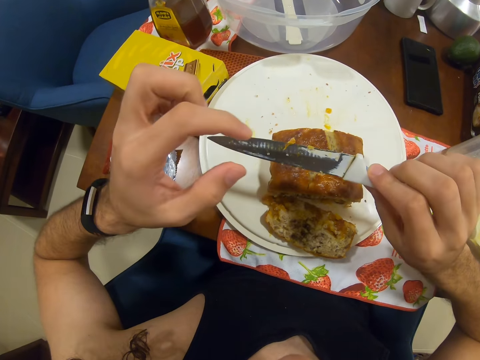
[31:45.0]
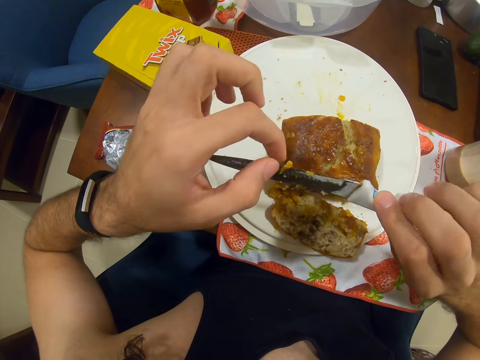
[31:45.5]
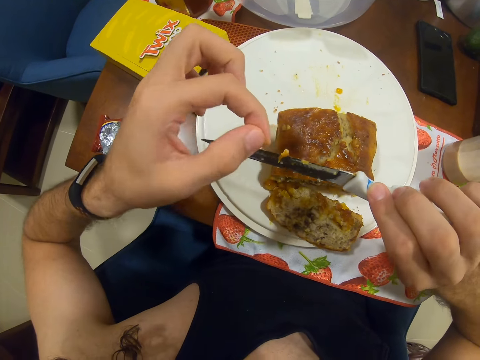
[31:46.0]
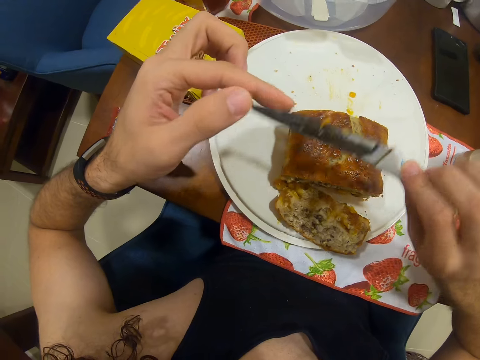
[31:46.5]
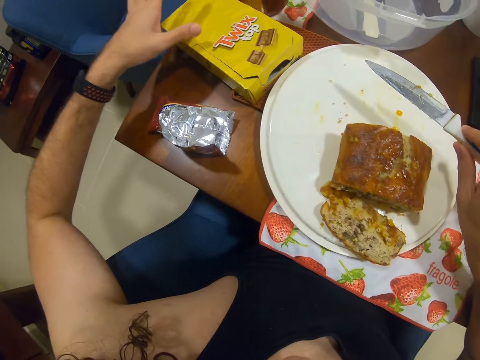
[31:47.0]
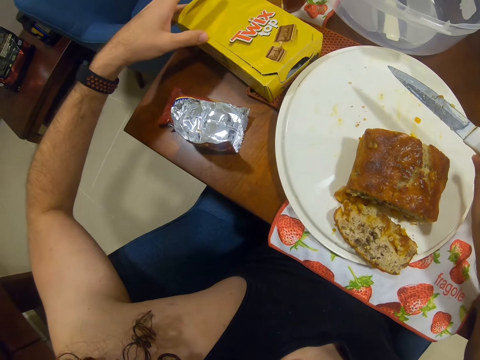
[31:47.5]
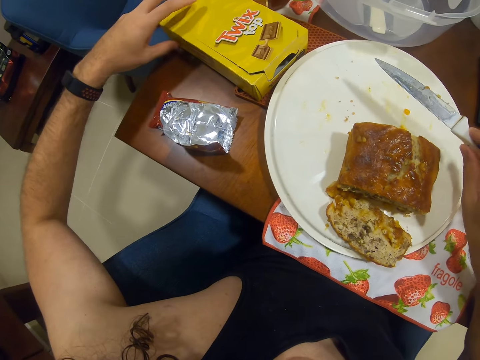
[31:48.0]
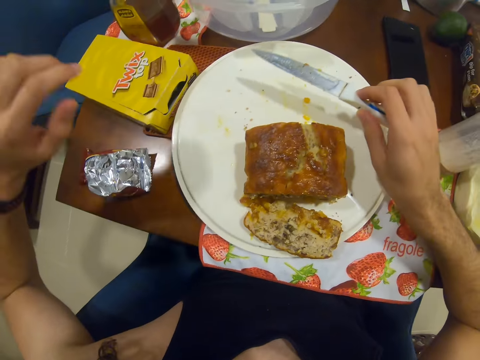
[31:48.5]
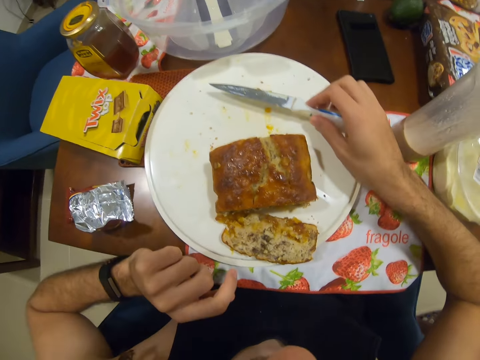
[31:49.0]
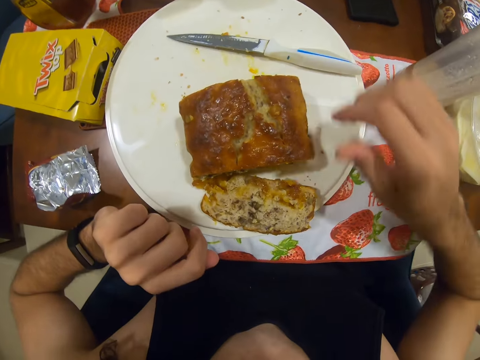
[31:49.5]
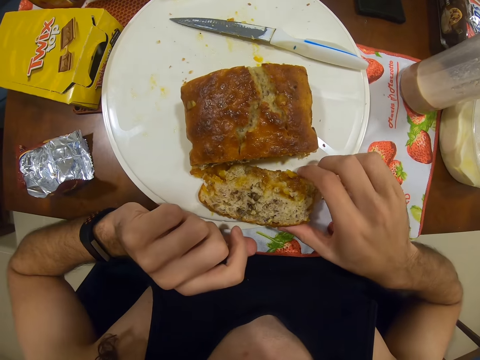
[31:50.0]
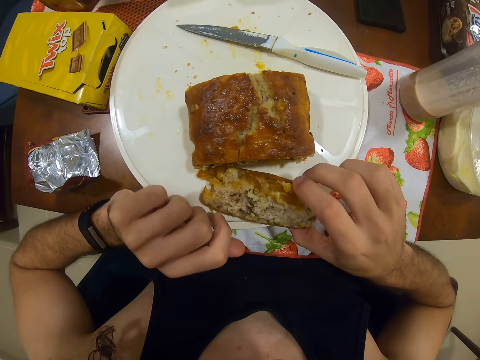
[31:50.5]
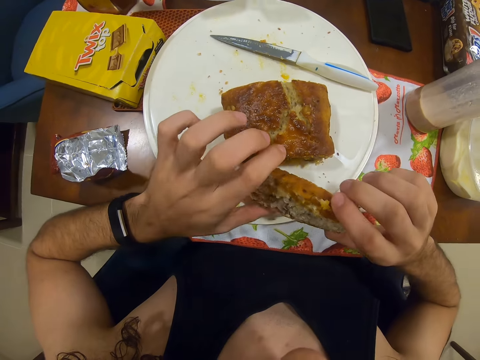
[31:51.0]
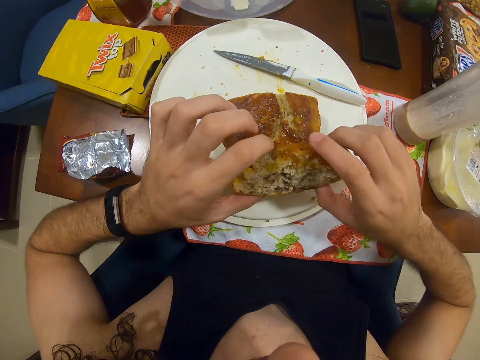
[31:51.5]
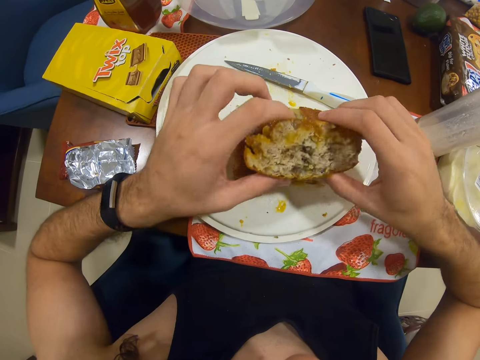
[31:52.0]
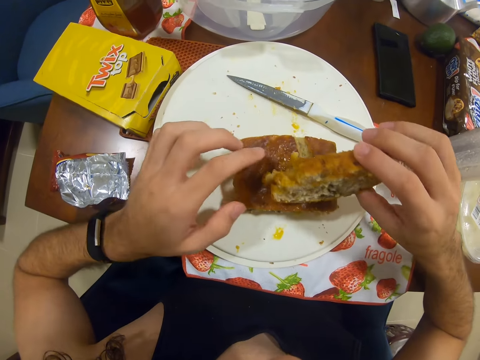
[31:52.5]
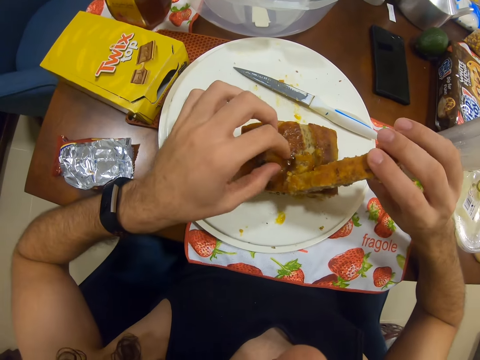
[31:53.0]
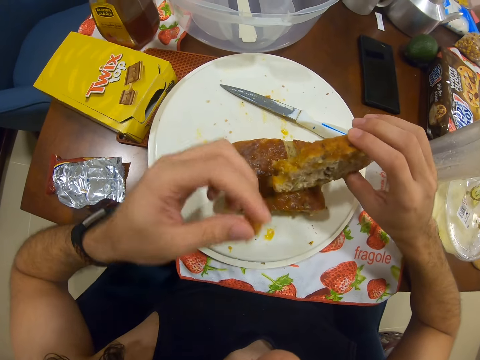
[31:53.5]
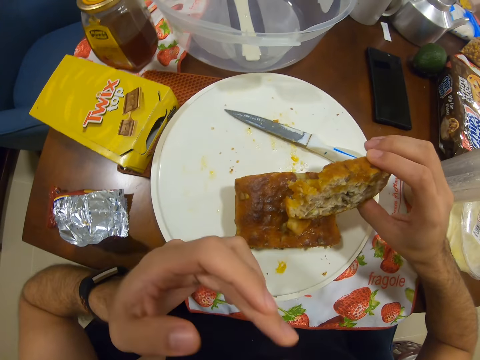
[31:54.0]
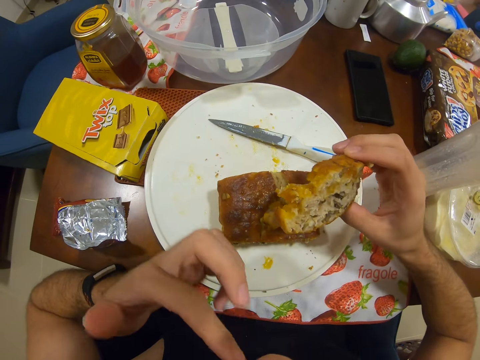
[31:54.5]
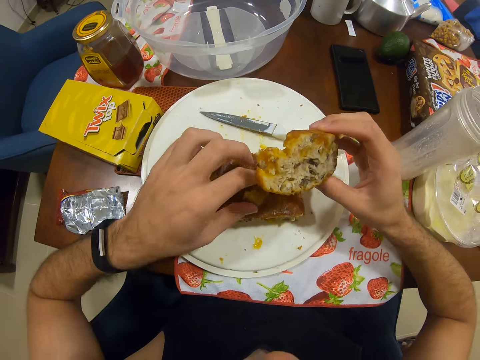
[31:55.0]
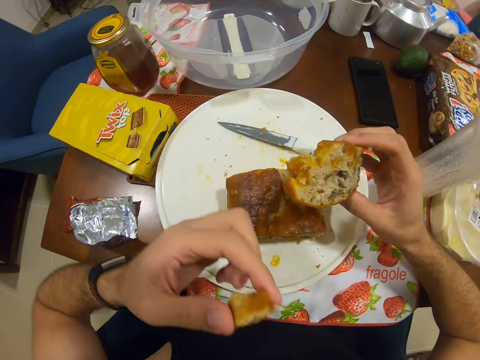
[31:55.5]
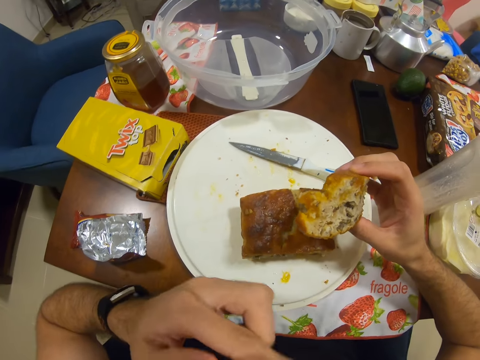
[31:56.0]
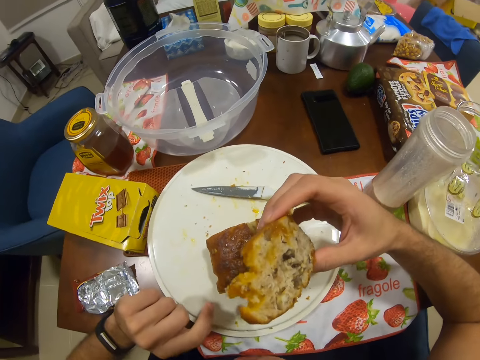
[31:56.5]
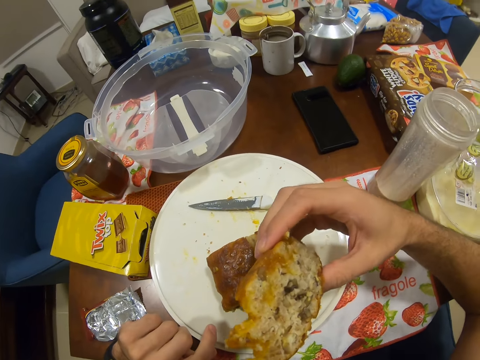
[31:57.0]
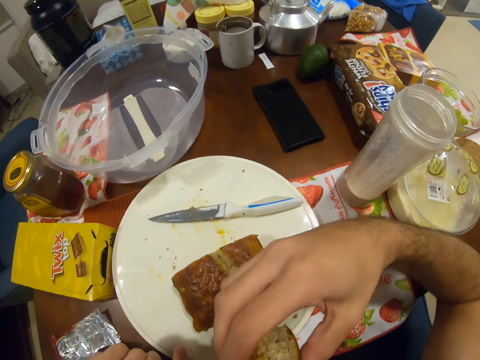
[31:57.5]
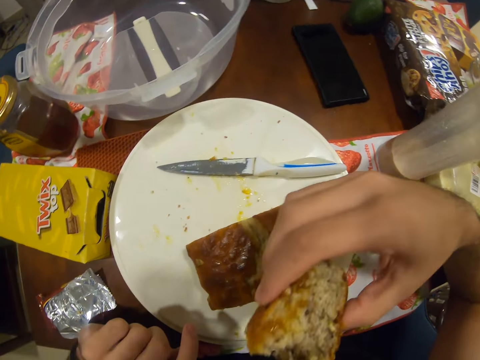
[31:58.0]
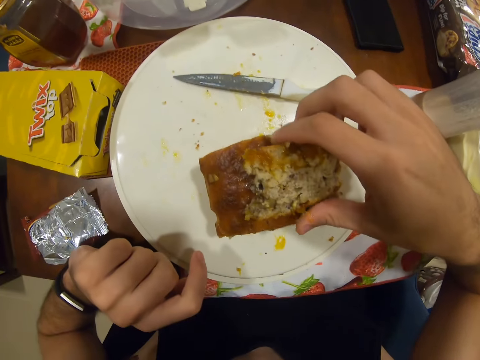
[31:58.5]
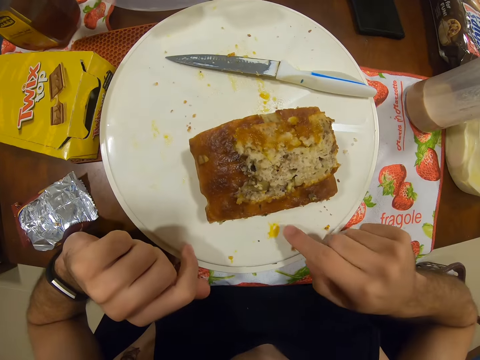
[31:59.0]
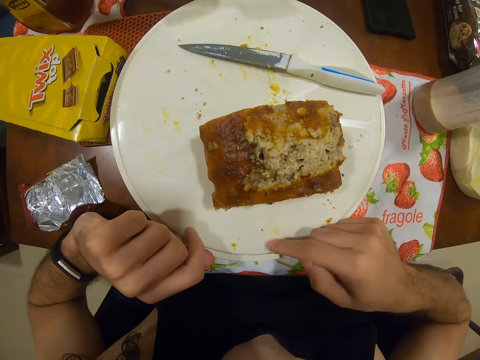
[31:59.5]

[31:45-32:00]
The camera wearer wipes fingers on a cardboard. They place a knife on a plate. They eat a piece of cake on the plate. They pick the piece of cake from the plate. They eat the piece of cake.

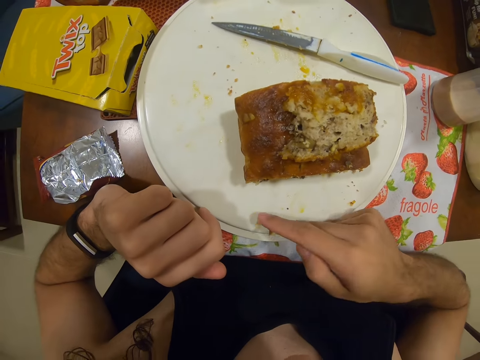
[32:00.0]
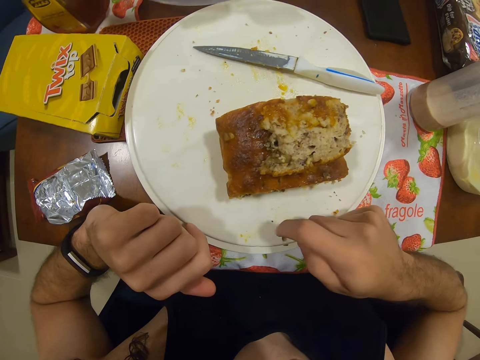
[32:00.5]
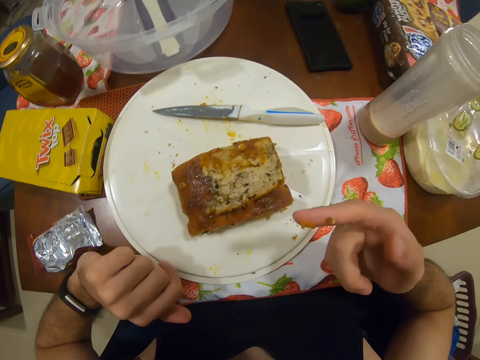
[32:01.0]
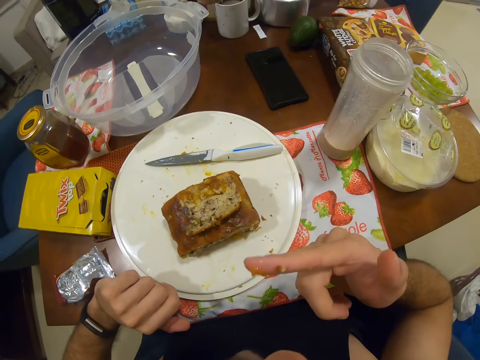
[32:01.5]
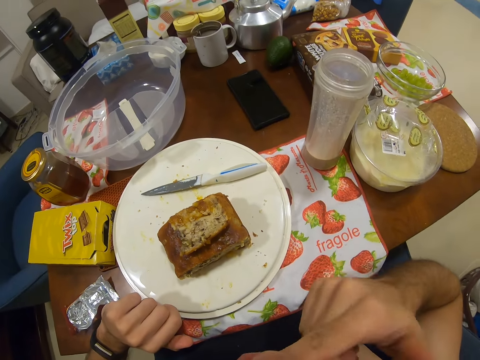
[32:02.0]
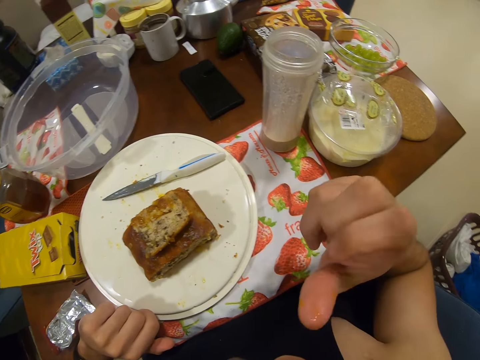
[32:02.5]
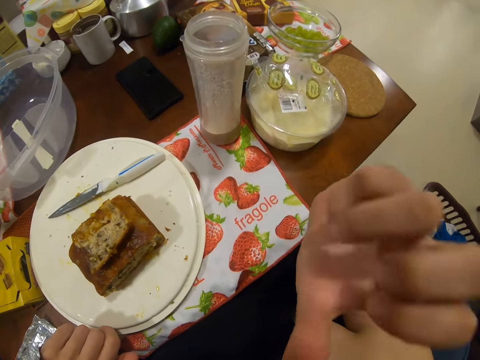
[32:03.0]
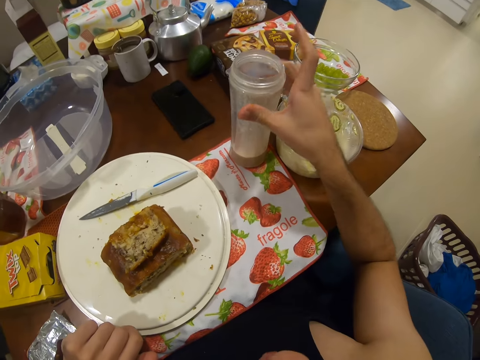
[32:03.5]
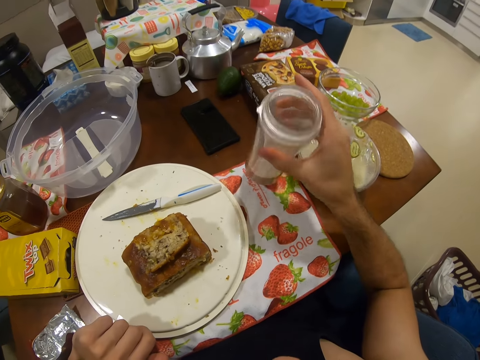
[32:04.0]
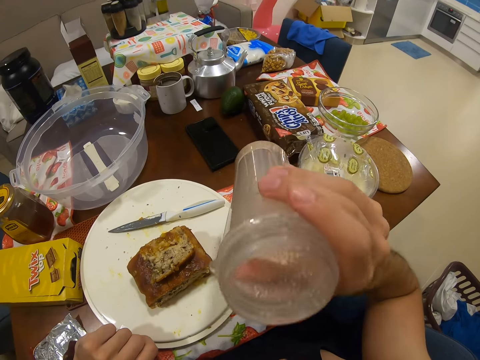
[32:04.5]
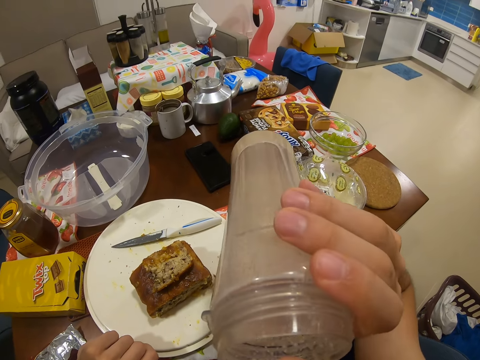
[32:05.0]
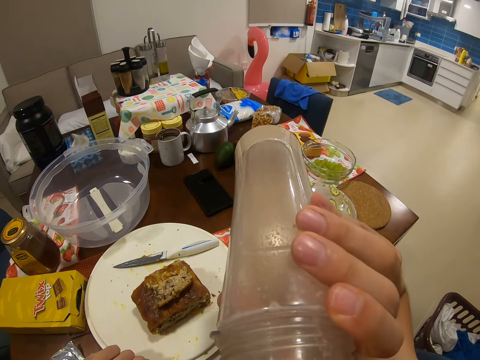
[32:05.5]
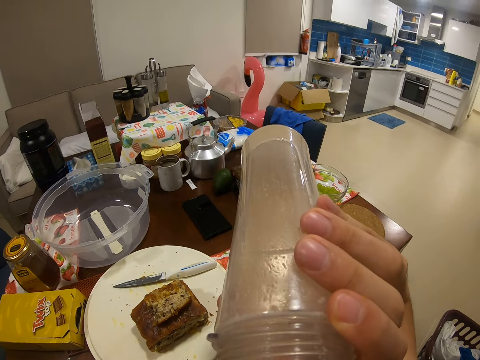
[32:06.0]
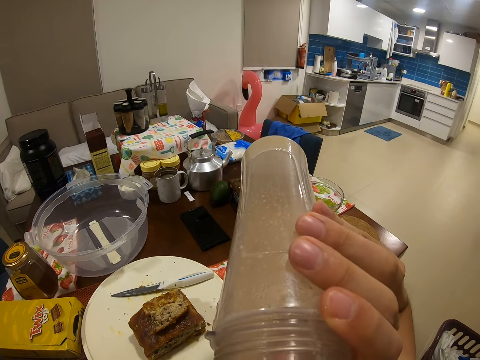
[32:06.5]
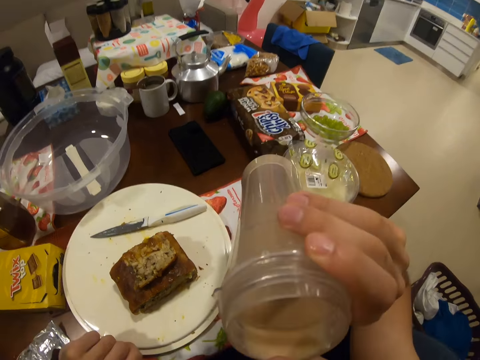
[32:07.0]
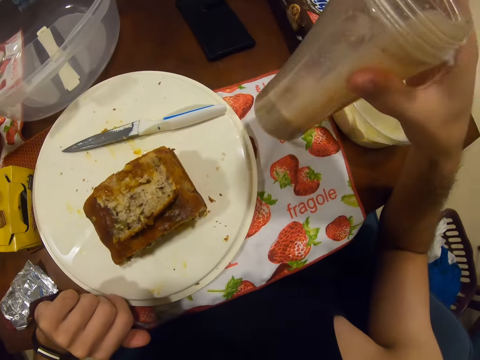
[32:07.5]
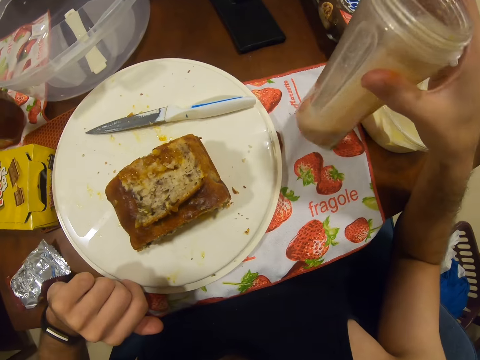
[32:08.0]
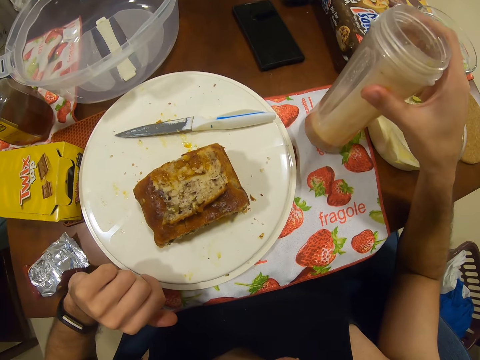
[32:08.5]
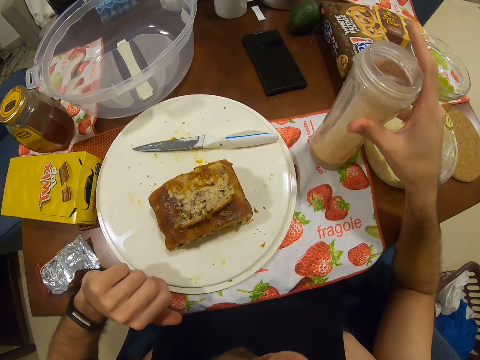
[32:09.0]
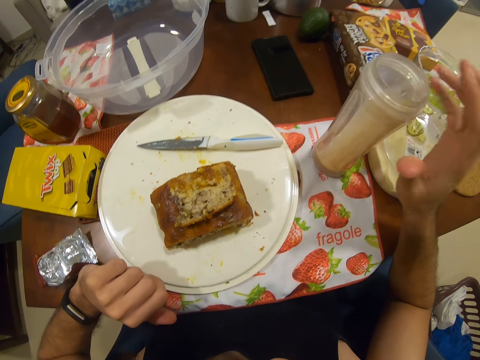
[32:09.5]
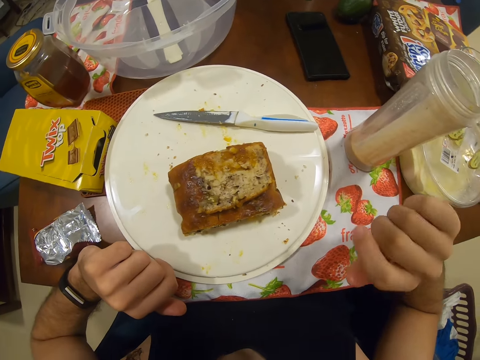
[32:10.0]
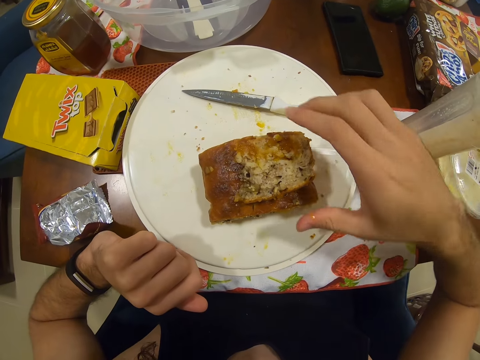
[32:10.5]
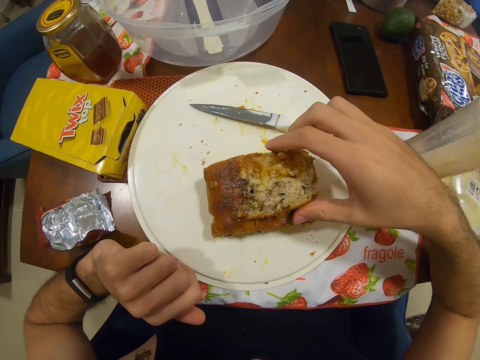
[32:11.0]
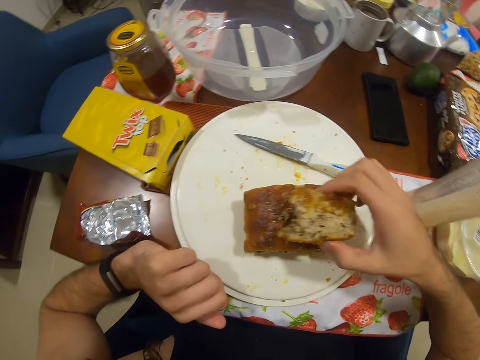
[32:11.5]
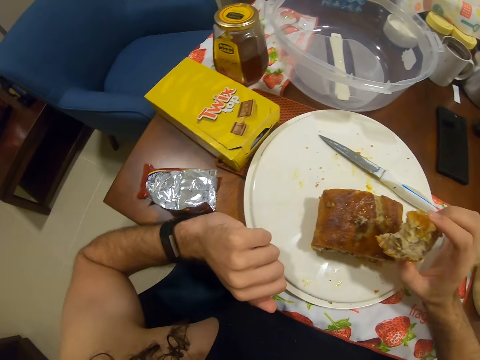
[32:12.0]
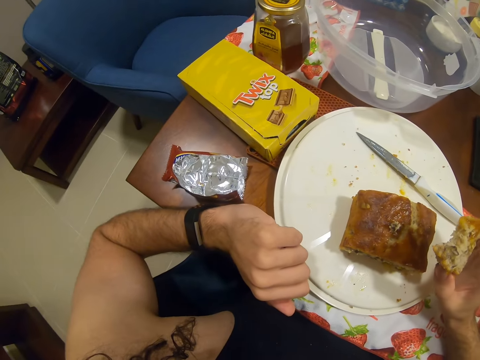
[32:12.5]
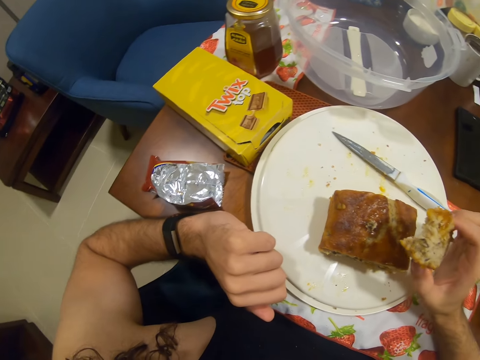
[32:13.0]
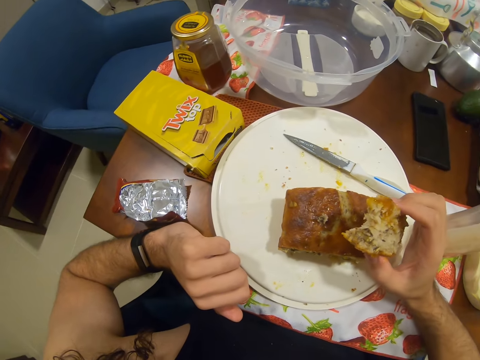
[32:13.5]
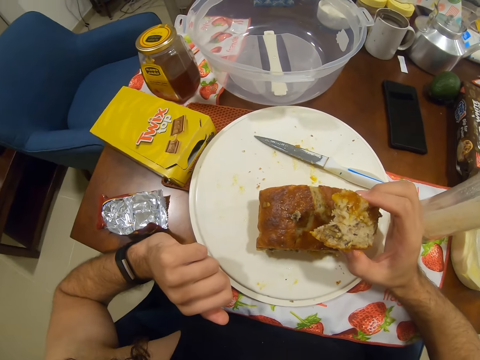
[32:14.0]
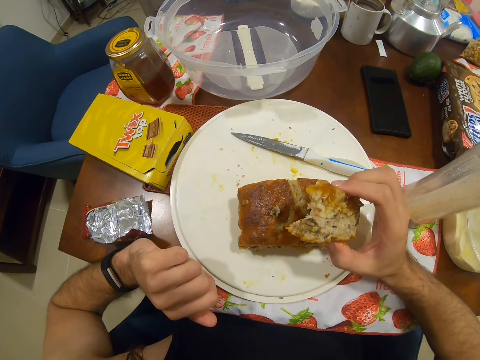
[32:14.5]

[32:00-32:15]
The camera wearer drinks a beverage from a pitcher on and off a dining table. They hold a piece of cake on a plate. They eat the piece of cake and a drink.
